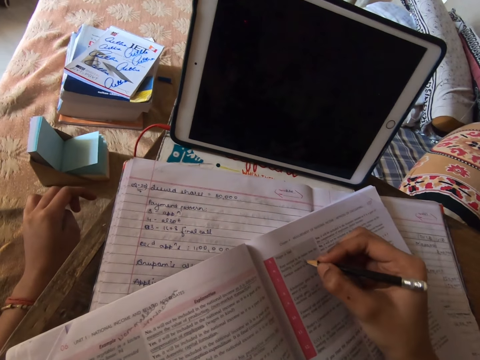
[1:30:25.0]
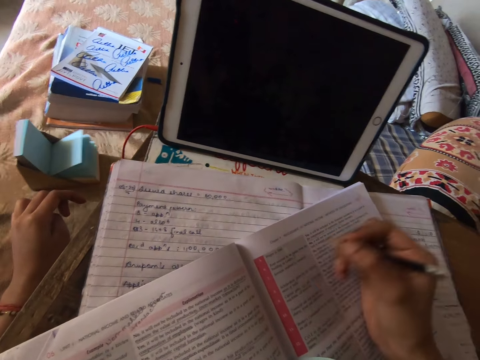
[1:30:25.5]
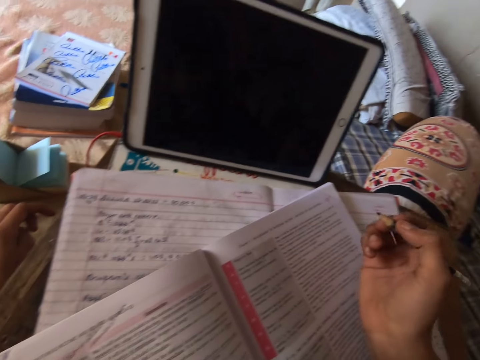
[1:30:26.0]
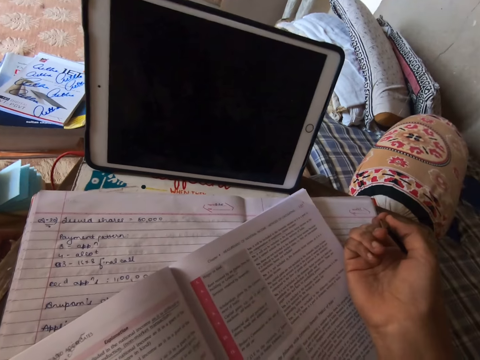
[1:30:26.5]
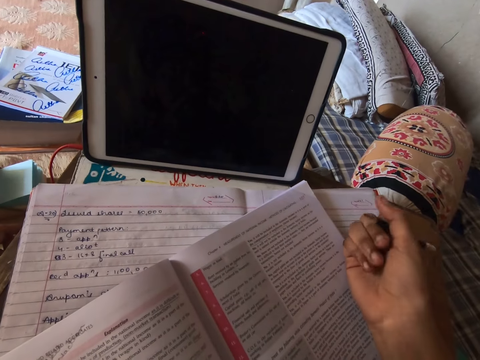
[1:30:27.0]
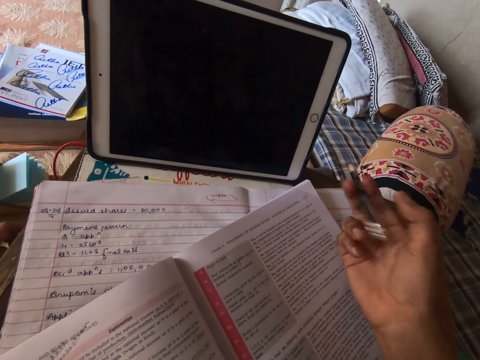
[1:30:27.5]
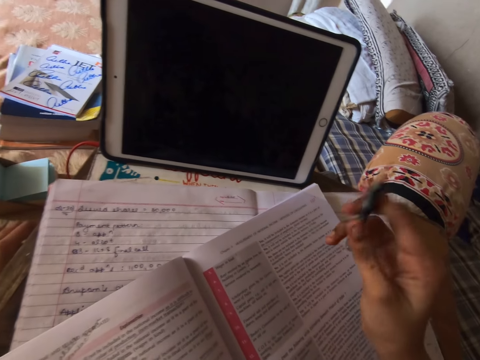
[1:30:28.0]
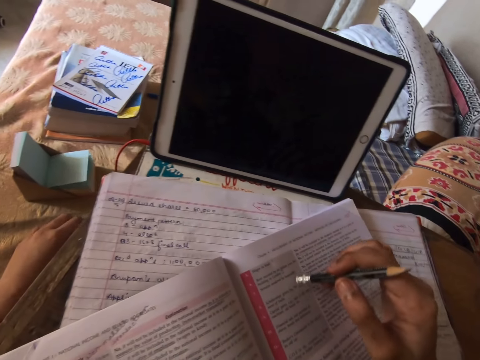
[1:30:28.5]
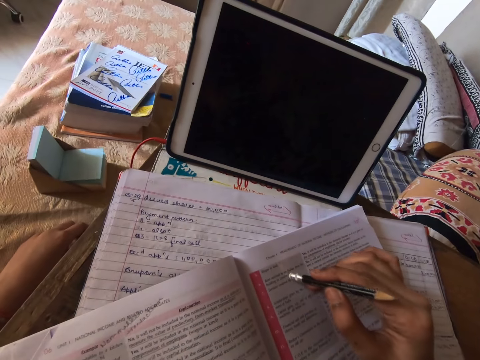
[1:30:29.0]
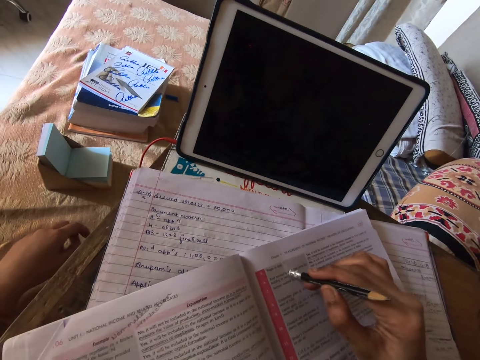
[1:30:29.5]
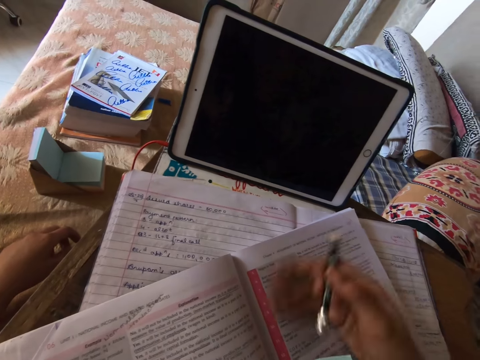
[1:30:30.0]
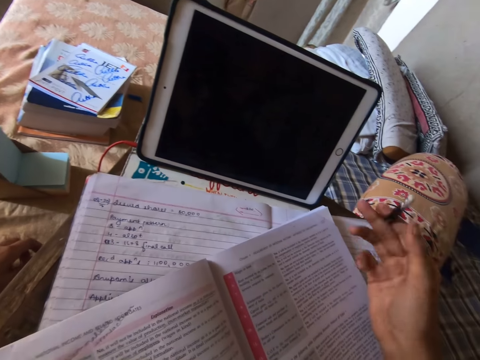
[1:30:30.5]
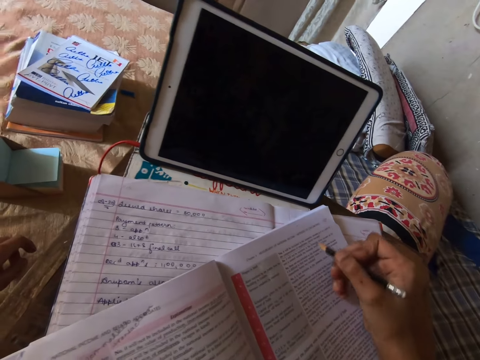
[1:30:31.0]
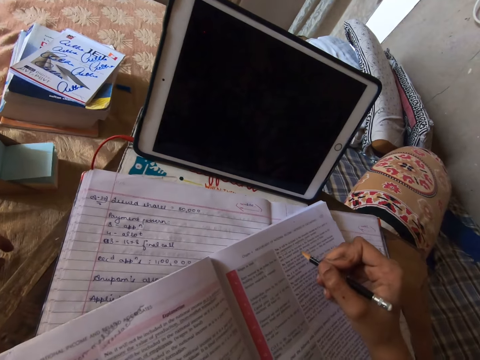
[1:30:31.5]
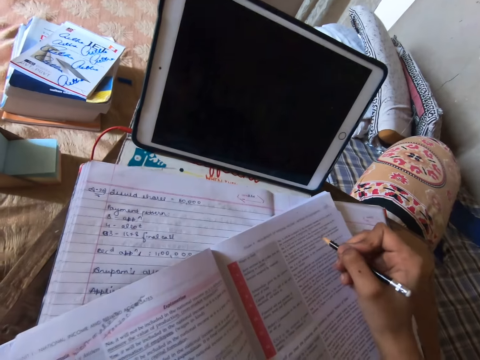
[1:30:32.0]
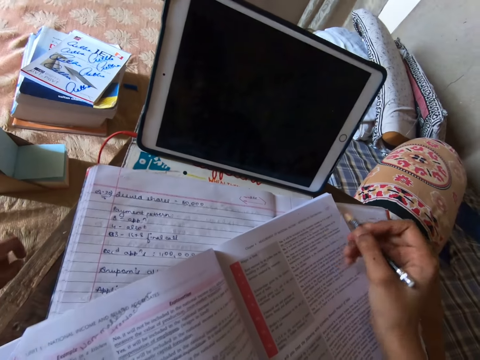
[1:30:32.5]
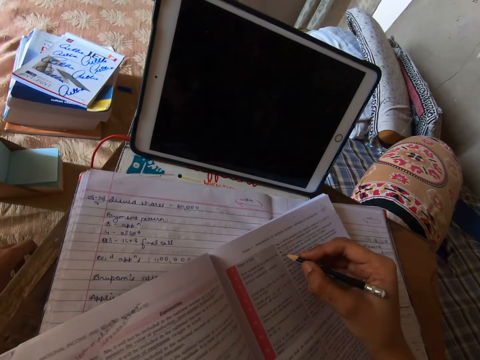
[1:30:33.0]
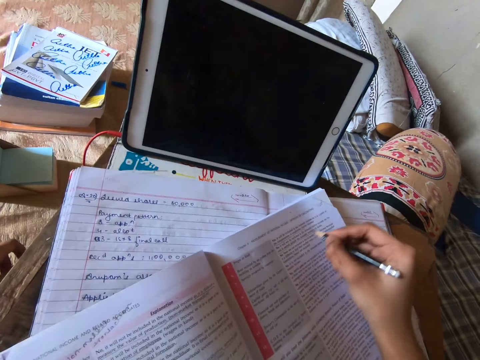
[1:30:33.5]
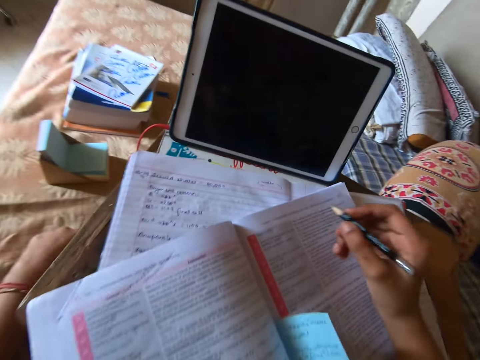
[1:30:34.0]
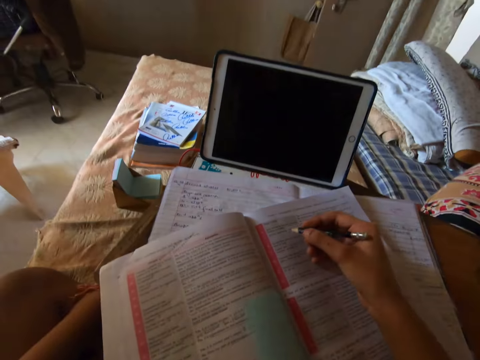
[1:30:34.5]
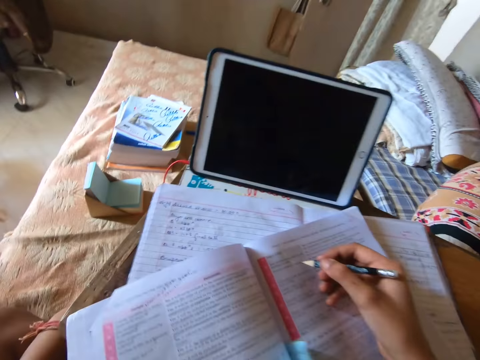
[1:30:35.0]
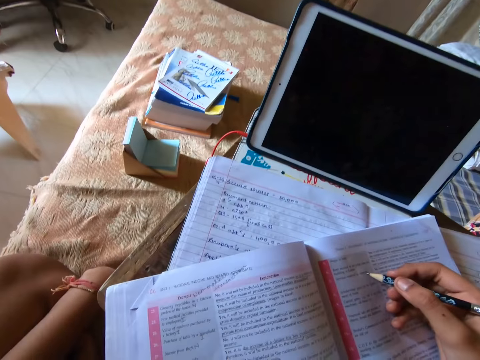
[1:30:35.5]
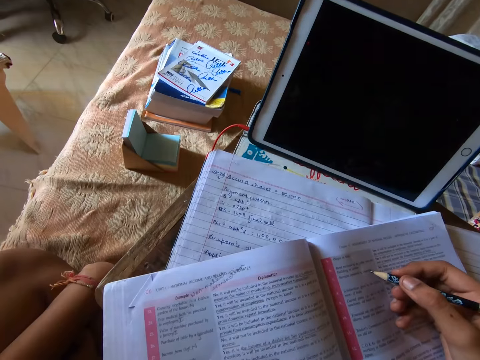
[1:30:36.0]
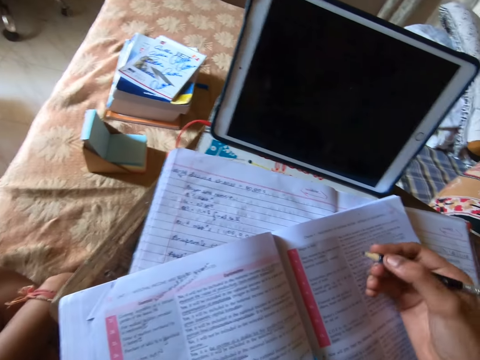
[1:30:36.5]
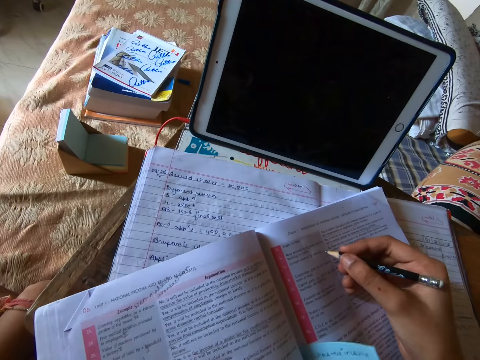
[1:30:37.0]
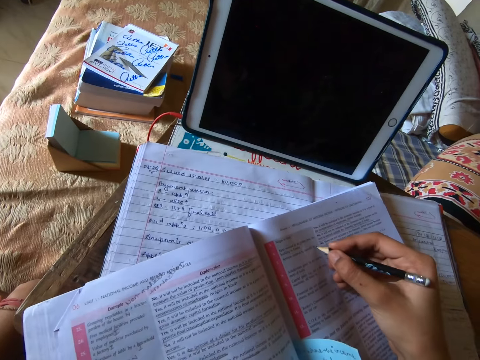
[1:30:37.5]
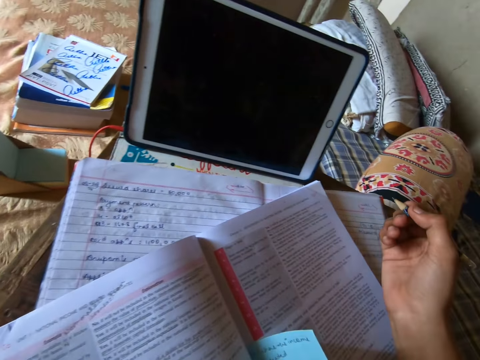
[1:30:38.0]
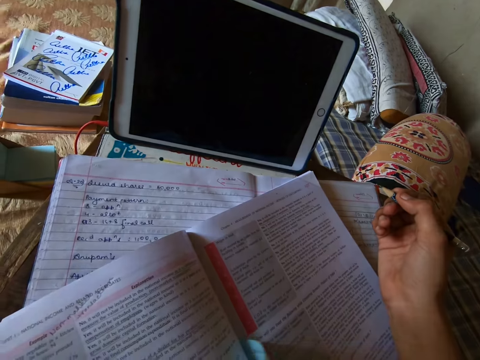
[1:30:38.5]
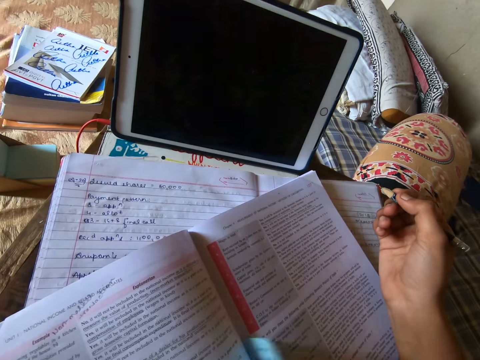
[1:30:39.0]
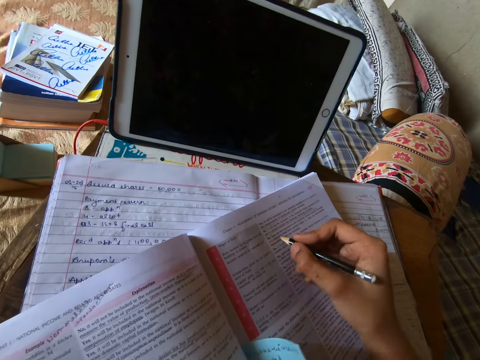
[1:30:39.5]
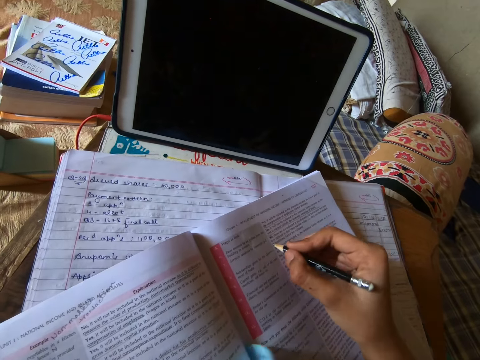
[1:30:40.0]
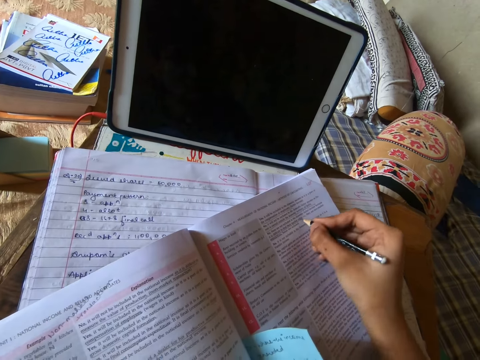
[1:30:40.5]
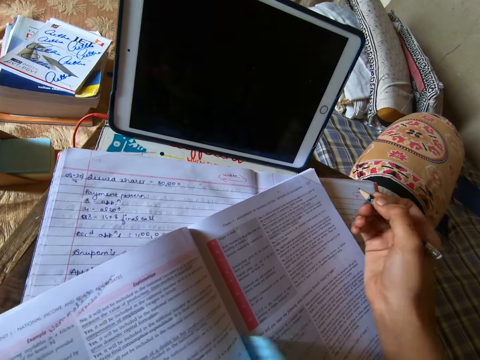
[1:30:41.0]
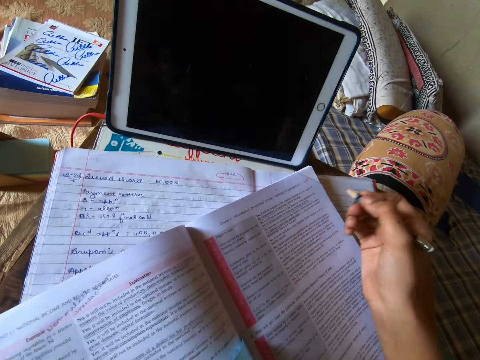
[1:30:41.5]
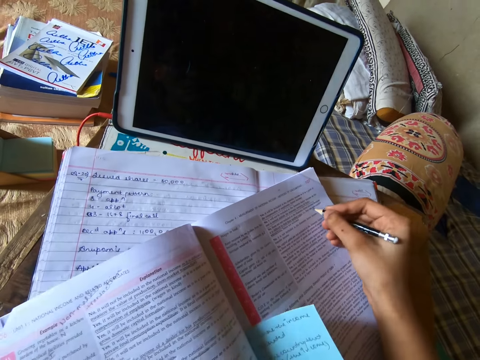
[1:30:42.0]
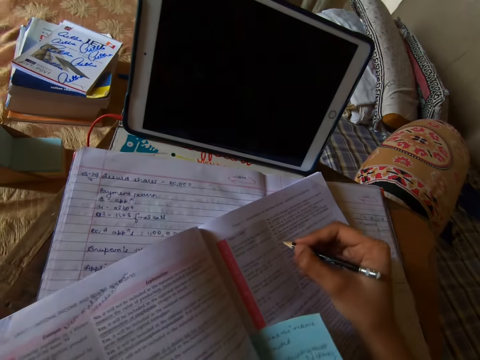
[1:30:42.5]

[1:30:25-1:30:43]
The camera wearer adjusts the pencil in her right hand. She holds the pencil. She applies the eraser in the pencil on the textbook. She dusts off dirt from the textbook with her right hand. She writes on the textbook with the pencil in her right hand. She draws the line on the textbook. She writes on the book. She holds the pencil. She draws a line on the book.

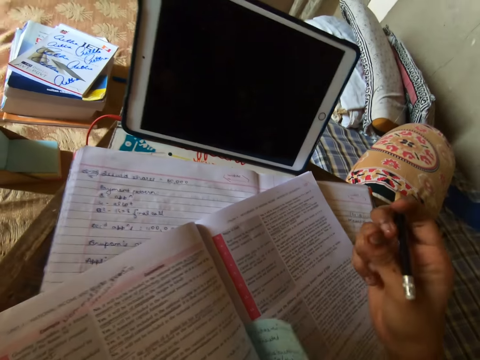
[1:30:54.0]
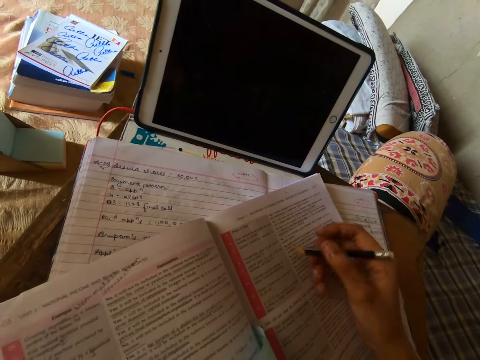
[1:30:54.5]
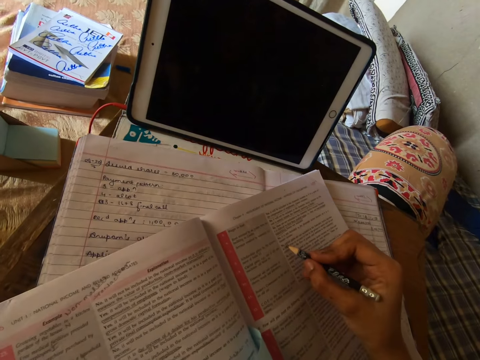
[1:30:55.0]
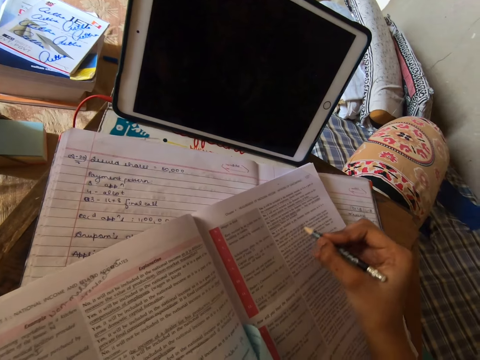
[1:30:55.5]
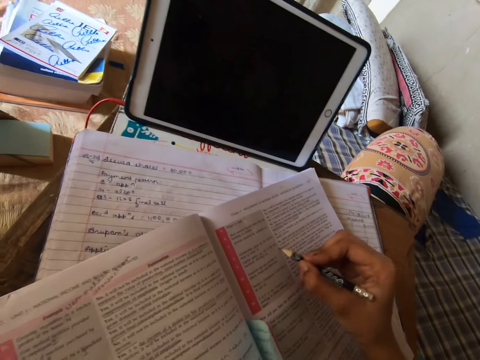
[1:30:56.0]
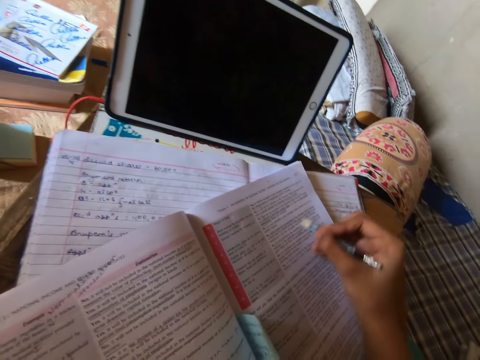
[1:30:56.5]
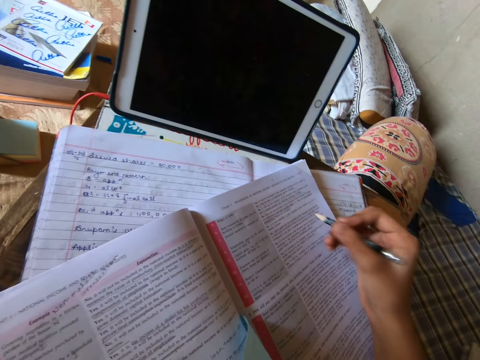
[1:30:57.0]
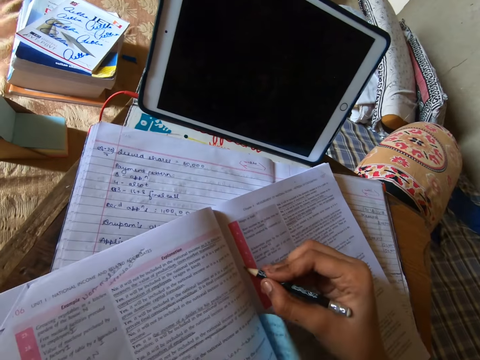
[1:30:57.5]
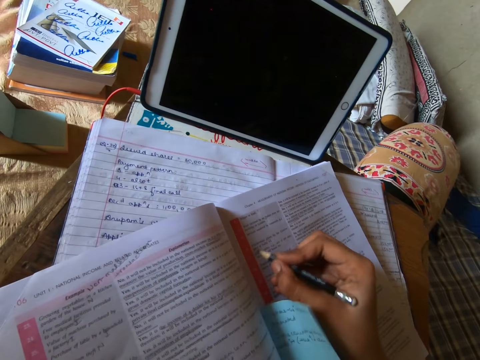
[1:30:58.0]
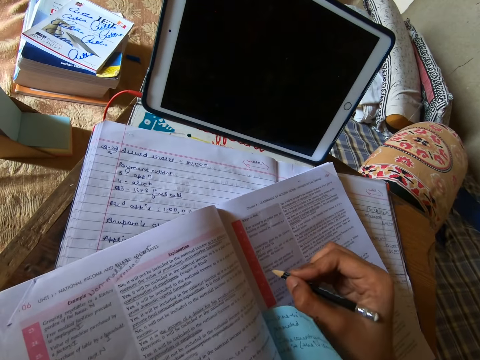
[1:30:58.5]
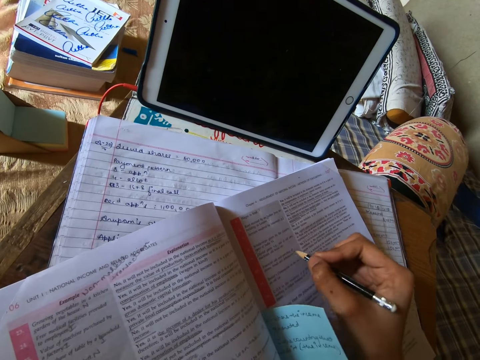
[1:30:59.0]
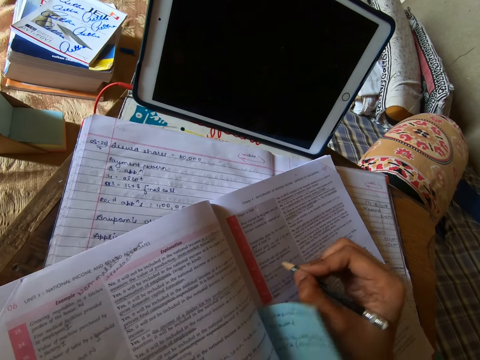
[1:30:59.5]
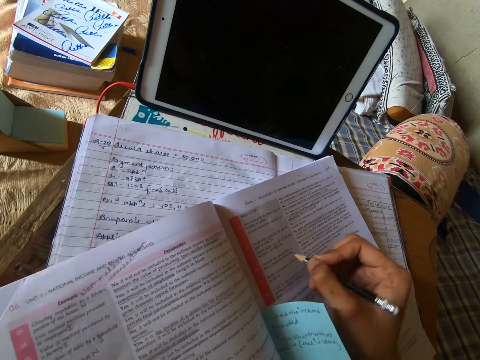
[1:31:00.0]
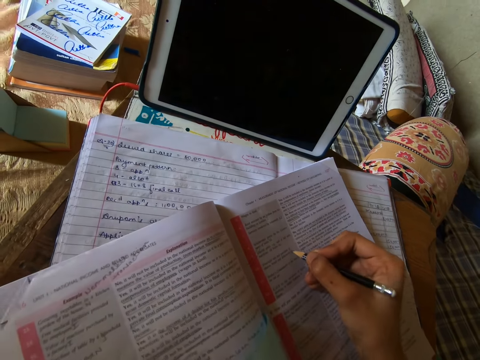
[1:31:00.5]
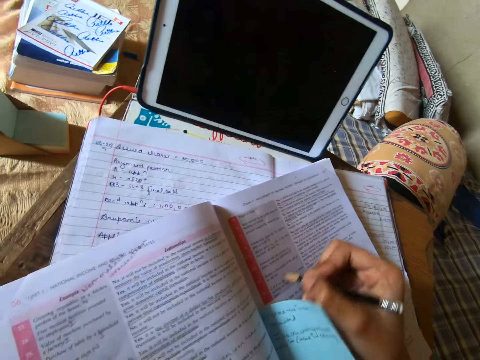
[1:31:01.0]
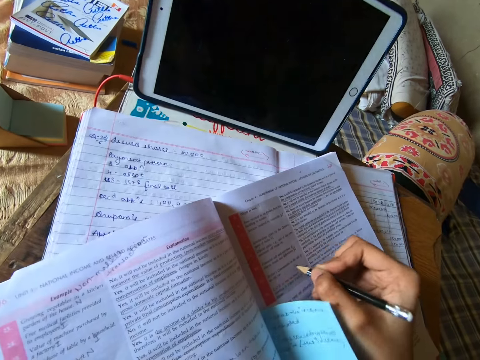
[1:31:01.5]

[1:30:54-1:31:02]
The camera wearer draws a line between the words on the book.
